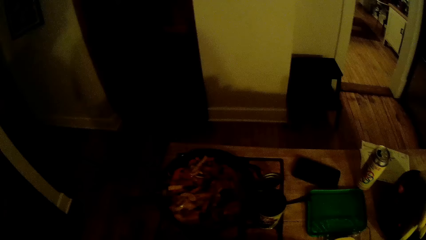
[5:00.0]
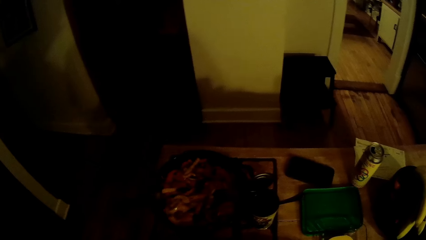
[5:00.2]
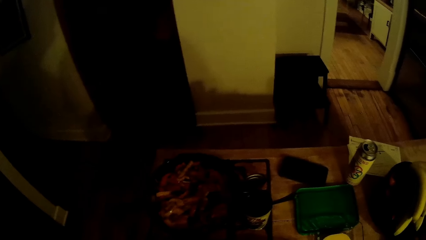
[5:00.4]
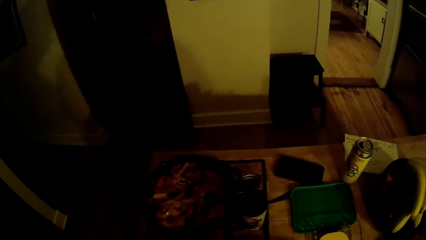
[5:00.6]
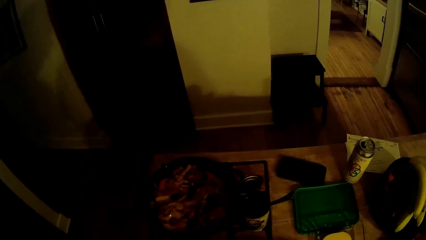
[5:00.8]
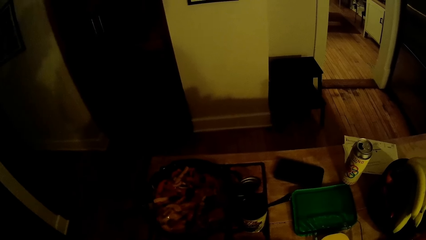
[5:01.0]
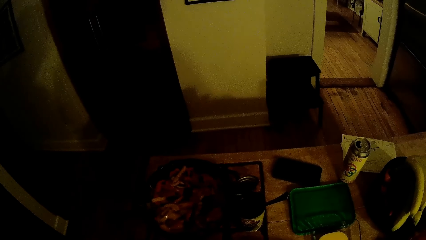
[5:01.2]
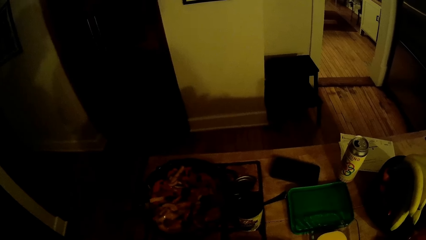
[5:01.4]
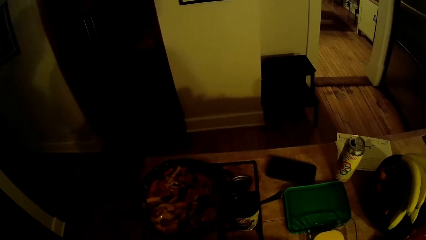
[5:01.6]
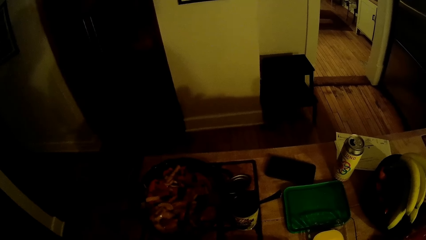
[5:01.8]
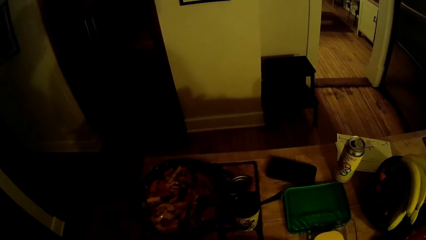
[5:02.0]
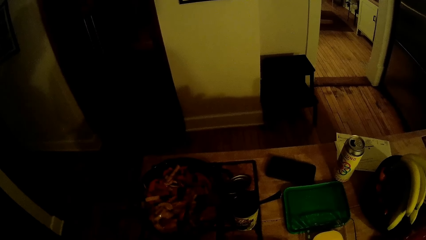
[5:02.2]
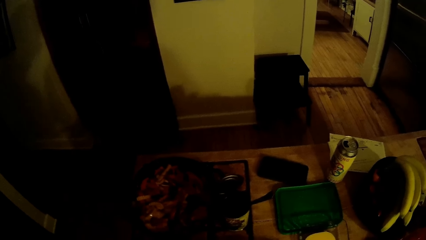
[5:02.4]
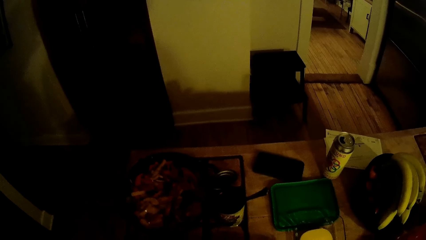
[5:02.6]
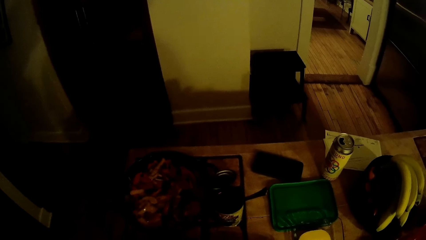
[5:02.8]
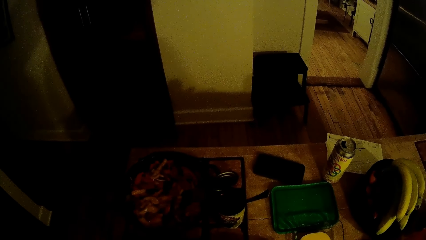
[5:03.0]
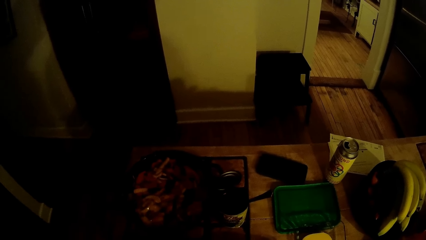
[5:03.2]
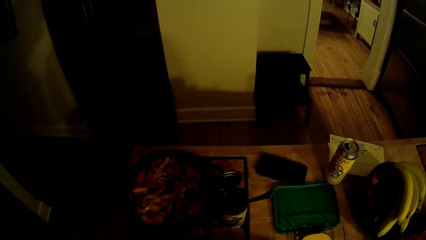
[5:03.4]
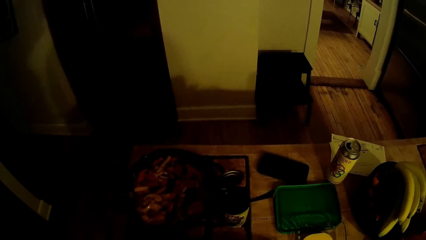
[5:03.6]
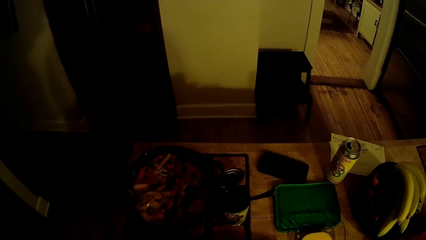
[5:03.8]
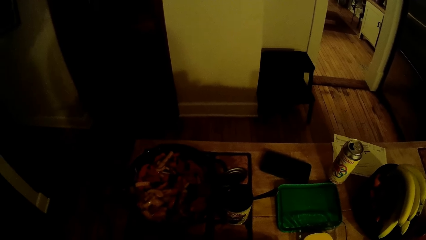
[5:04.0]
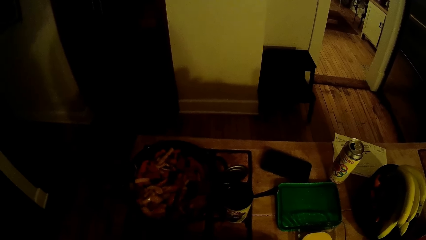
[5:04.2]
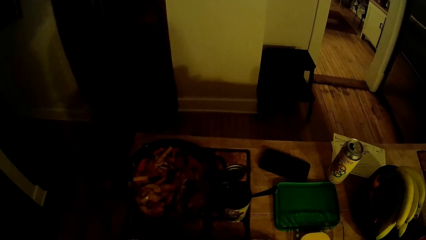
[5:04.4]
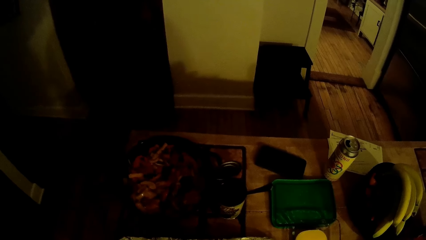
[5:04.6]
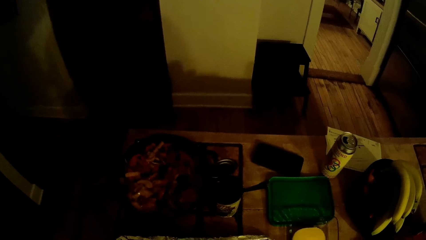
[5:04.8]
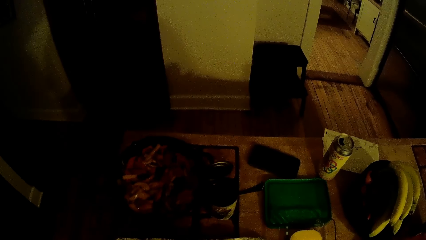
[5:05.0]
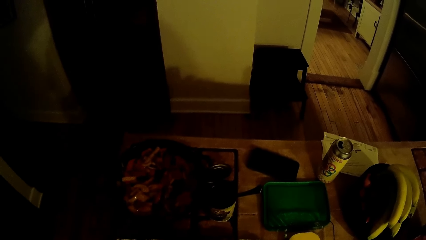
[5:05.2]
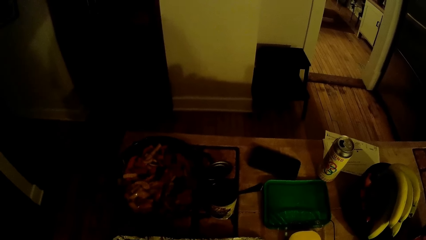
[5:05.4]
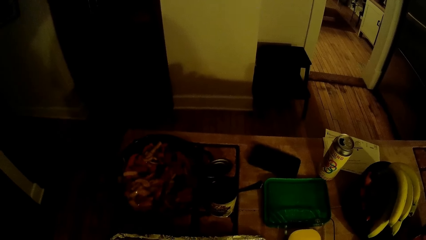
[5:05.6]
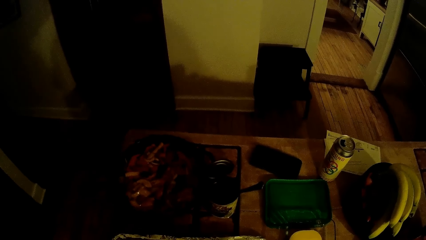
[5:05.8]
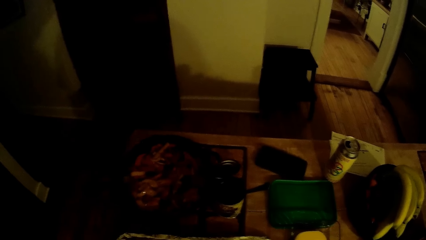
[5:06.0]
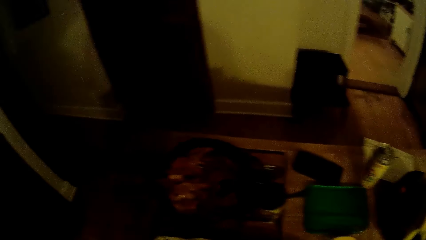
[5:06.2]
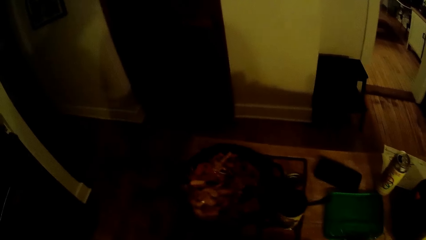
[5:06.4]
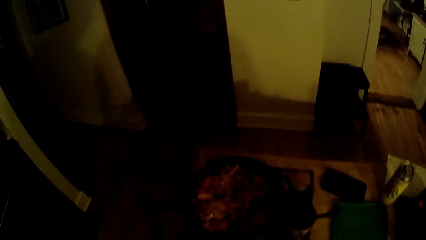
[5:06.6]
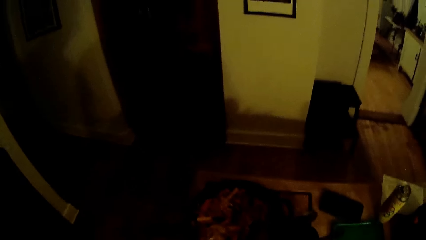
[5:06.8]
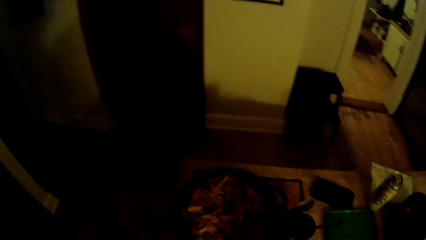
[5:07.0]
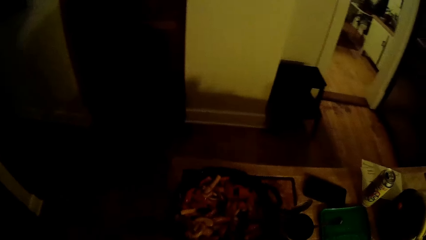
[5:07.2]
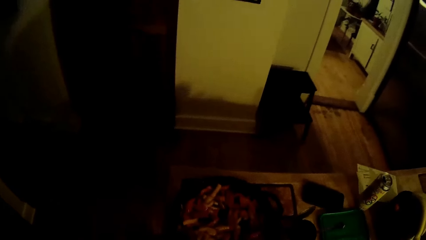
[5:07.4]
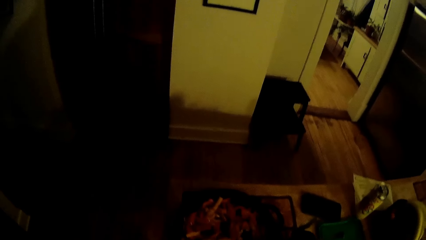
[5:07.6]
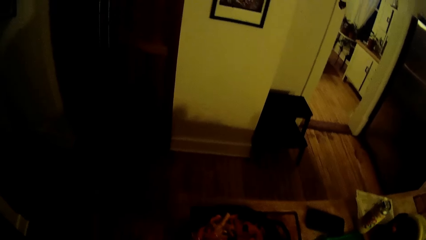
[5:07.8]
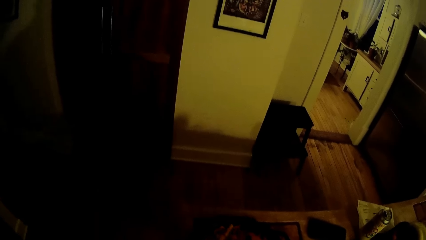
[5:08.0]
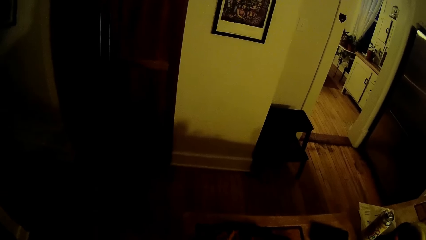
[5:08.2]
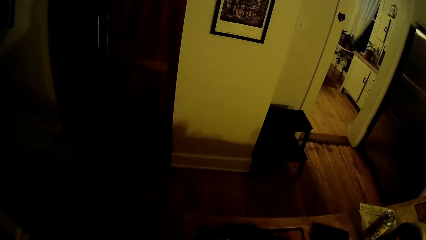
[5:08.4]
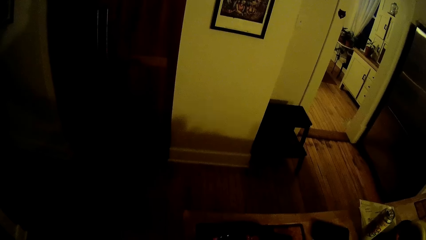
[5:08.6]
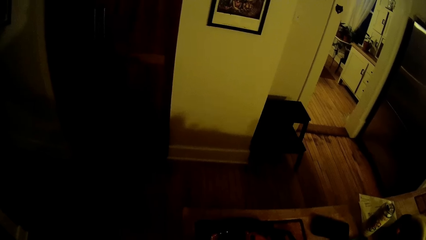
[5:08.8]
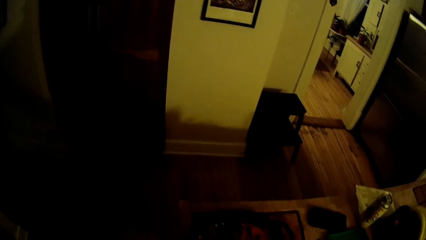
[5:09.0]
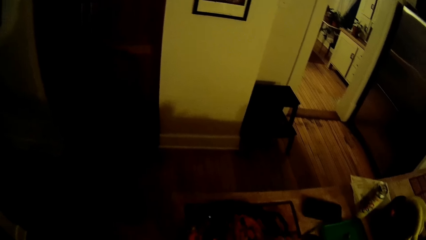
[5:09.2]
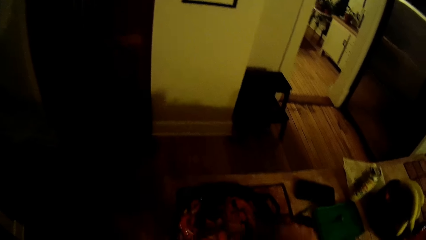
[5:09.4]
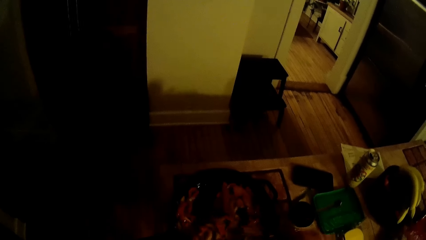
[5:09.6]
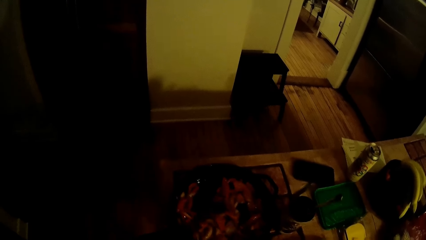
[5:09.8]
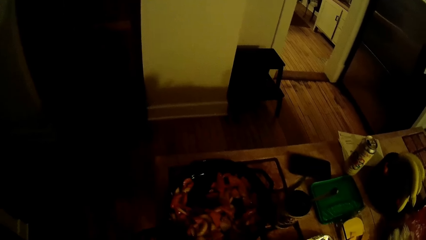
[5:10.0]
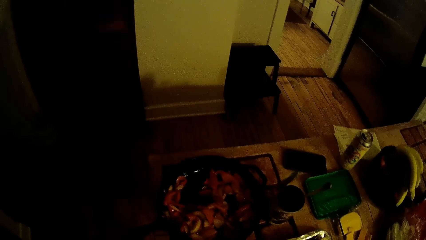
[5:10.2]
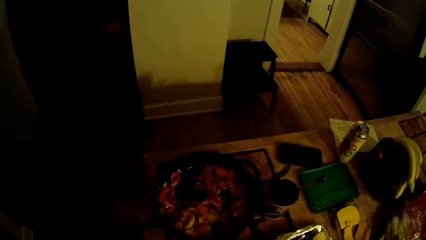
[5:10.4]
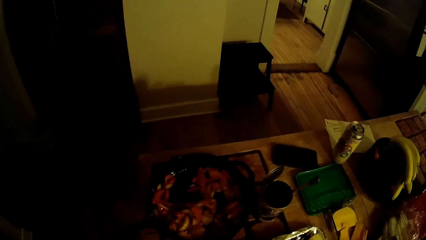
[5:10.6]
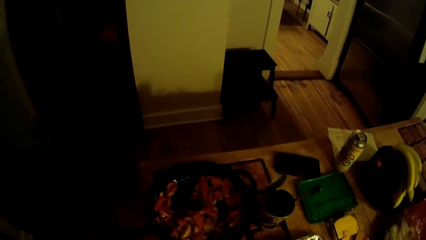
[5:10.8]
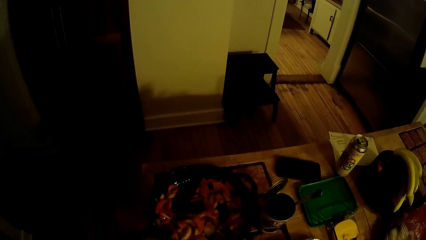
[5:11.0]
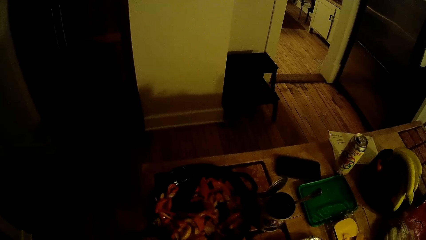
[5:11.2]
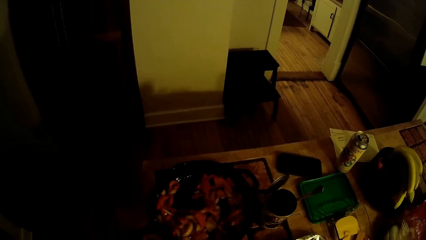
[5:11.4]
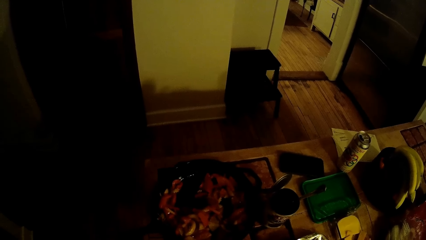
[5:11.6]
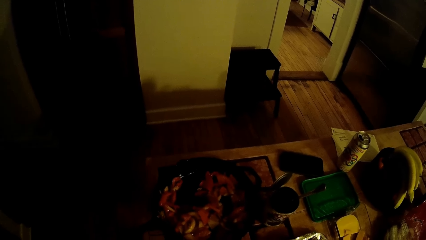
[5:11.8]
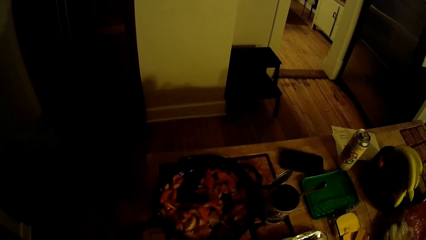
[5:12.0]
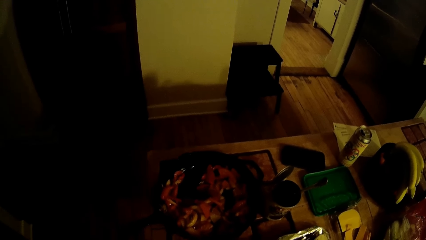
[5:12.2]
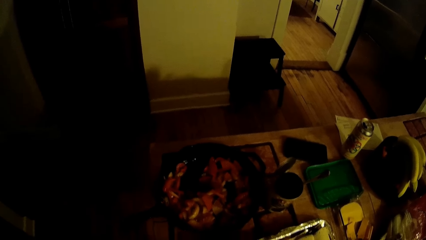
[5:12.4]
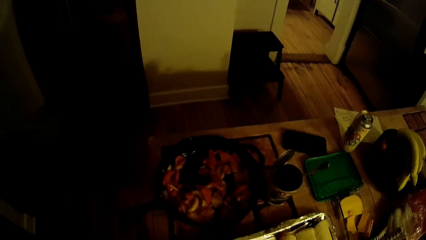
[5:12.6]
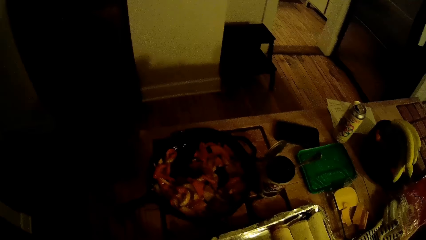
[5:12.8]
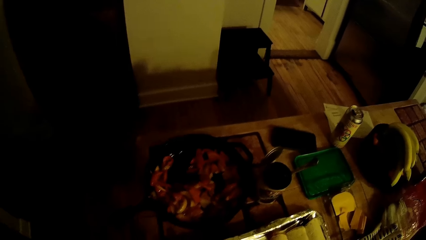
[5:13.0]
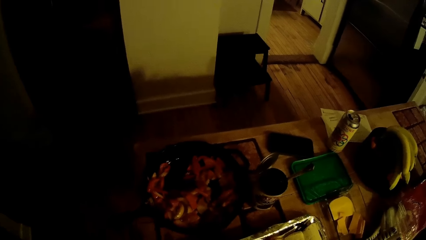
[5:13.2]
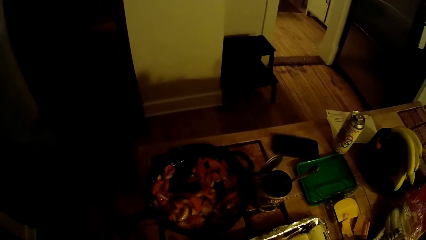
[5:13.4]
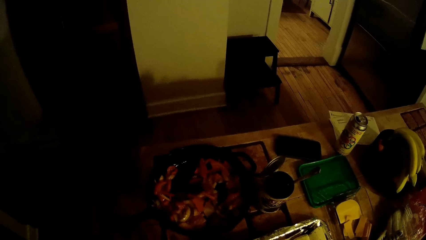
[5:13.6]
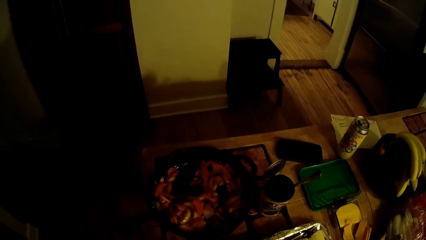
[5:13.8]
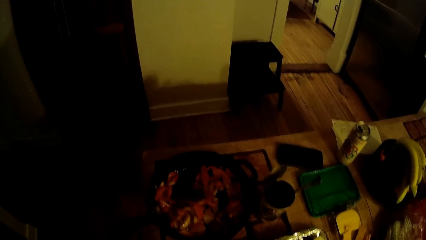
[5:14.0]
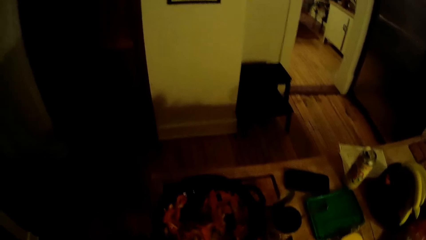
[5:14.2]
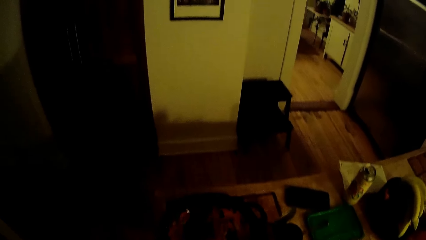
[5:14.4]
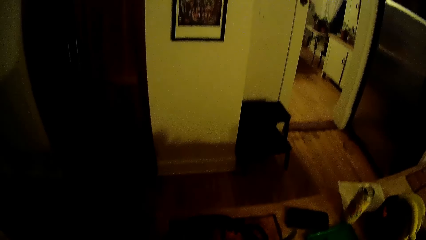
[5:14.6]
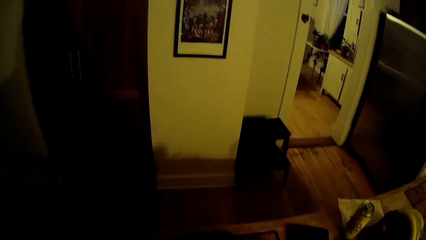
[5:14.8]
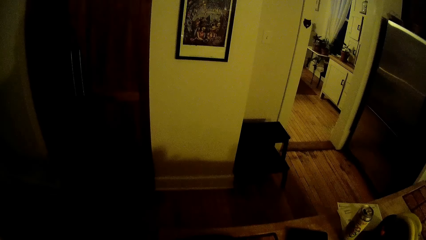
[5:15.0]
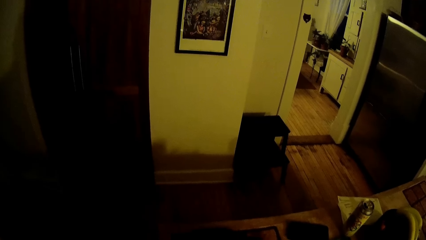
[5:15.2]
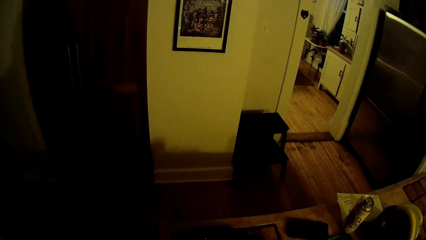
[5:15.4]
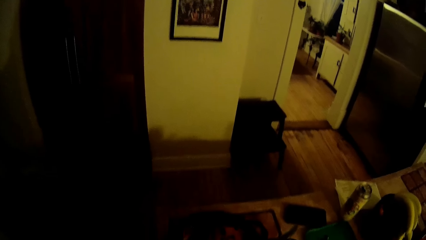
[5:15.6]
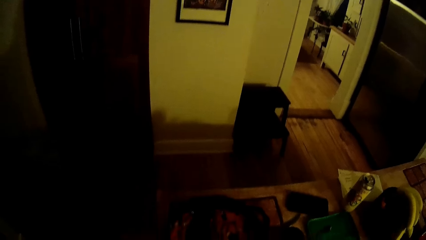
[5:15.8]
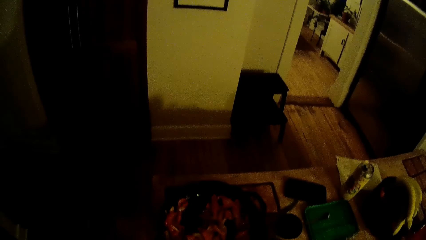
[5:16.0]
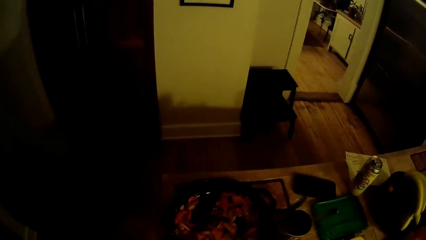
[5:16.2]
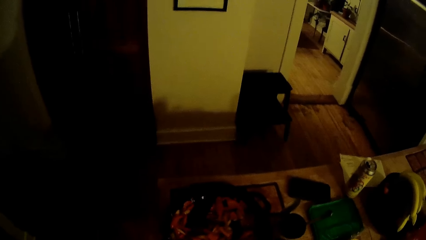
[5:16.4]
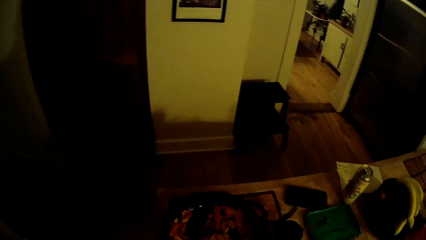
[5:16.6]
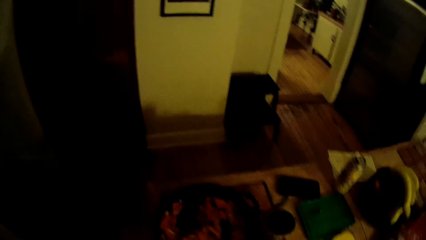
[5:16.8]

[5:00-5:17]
The camera wearer picks the food item in the pot on the table with his right hand. He scoops food from the frying pan.
